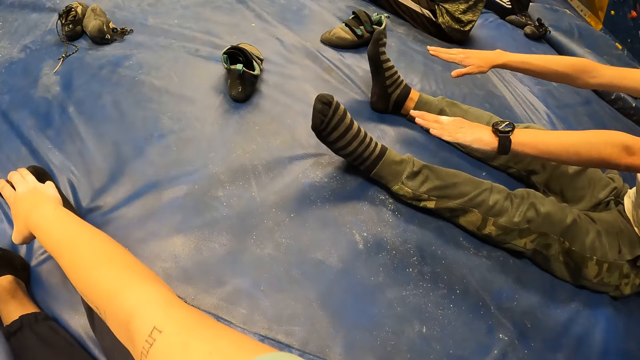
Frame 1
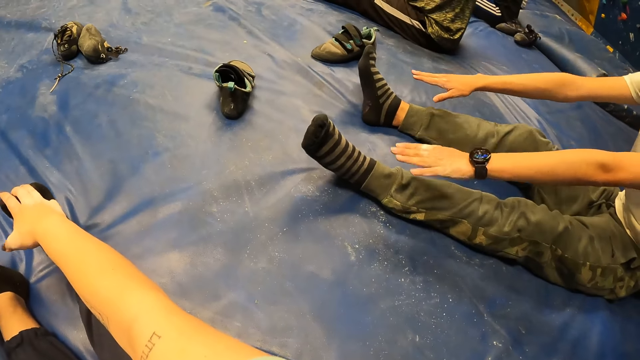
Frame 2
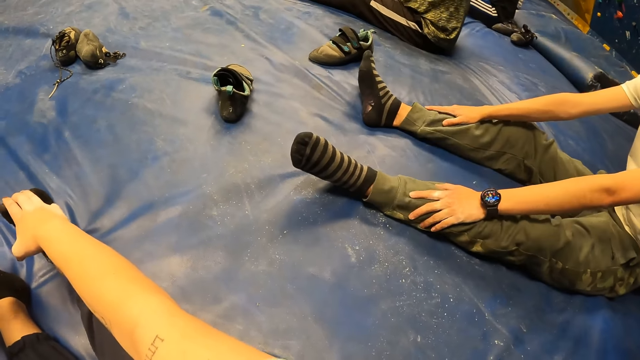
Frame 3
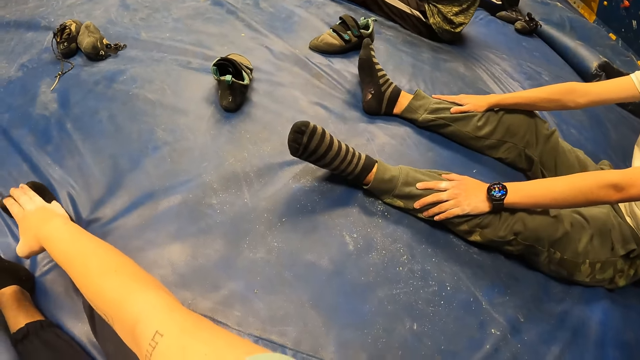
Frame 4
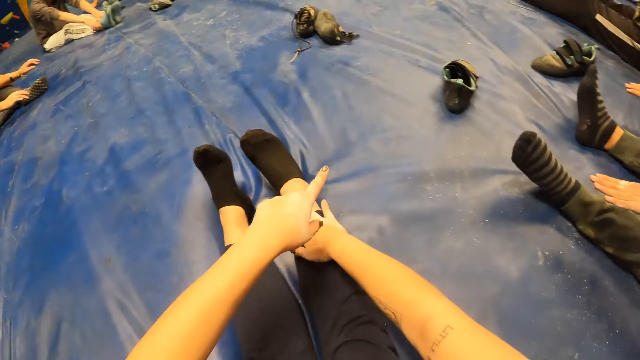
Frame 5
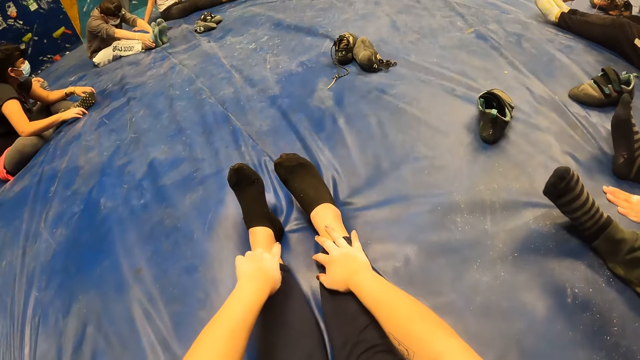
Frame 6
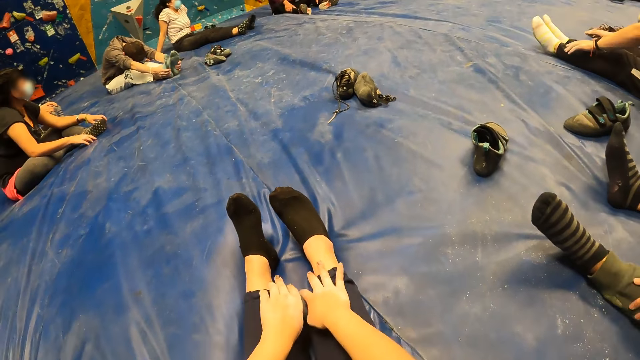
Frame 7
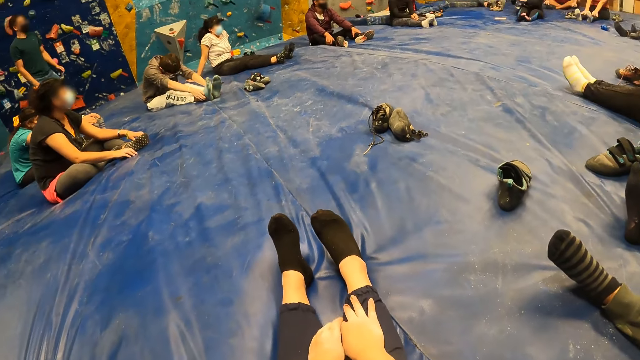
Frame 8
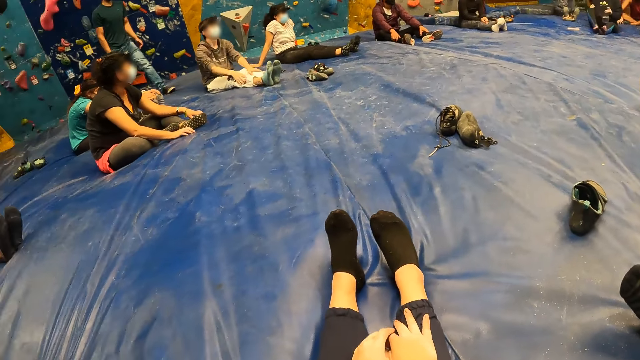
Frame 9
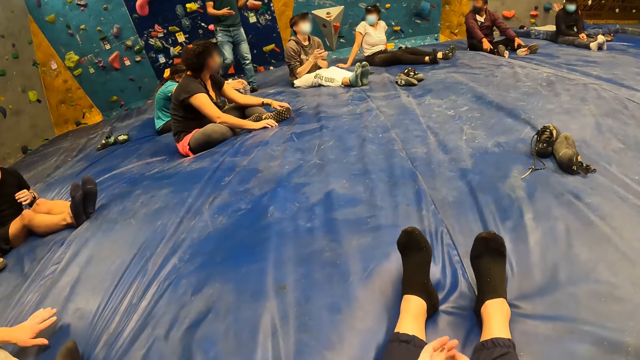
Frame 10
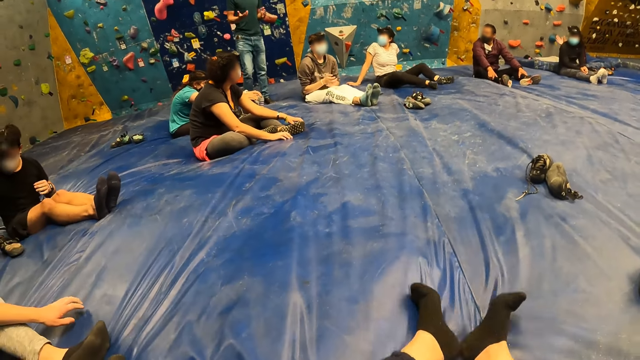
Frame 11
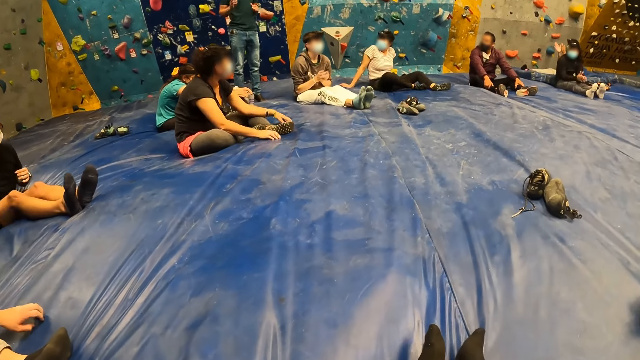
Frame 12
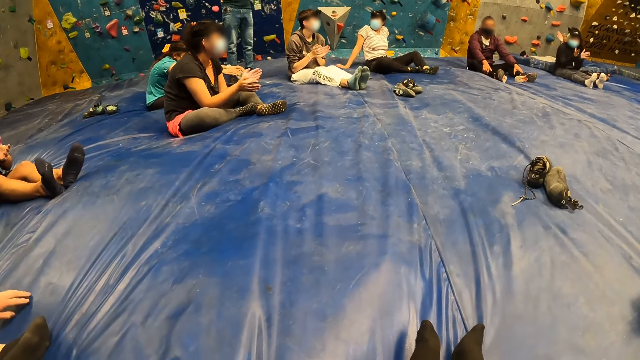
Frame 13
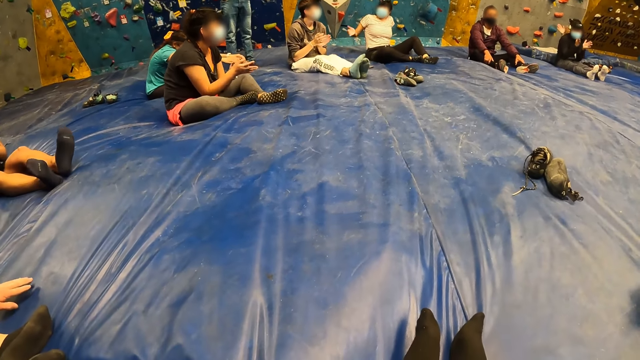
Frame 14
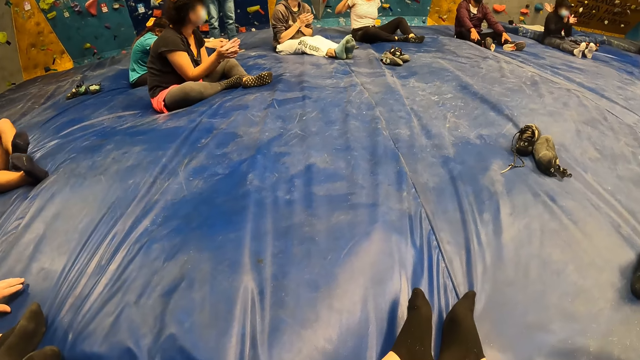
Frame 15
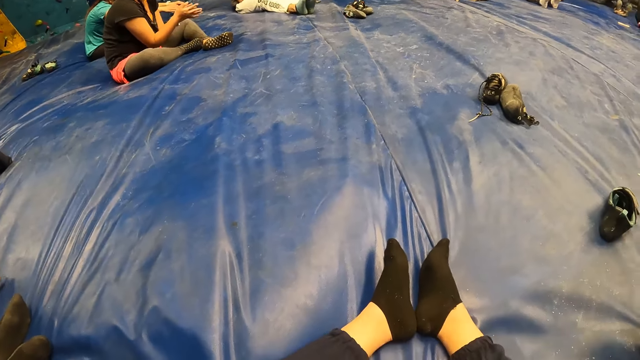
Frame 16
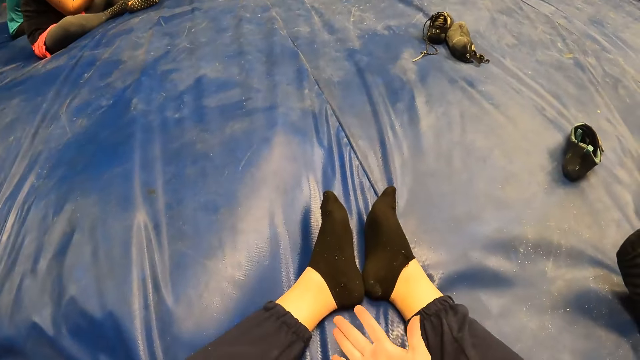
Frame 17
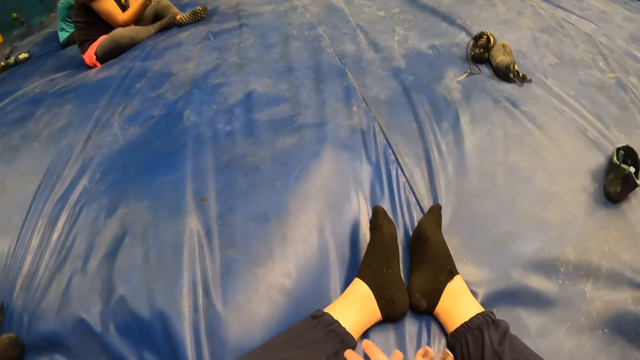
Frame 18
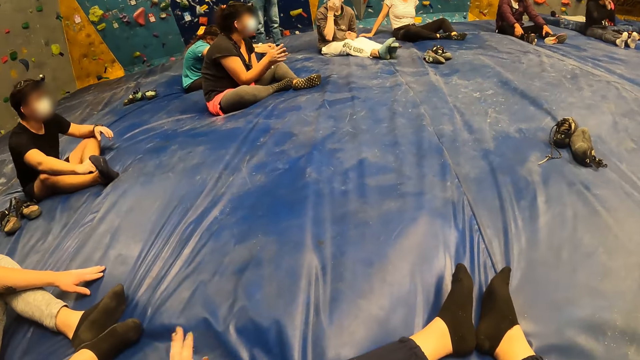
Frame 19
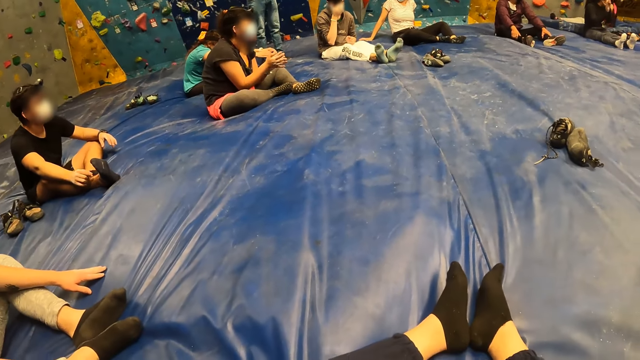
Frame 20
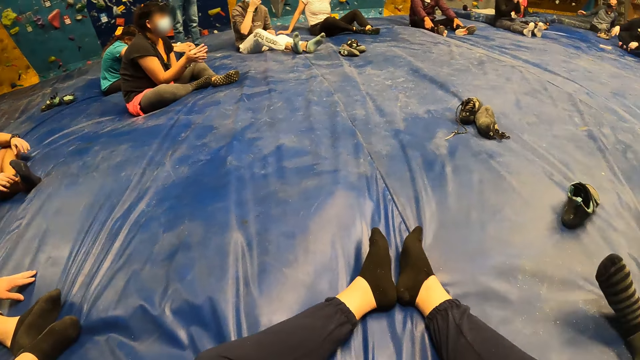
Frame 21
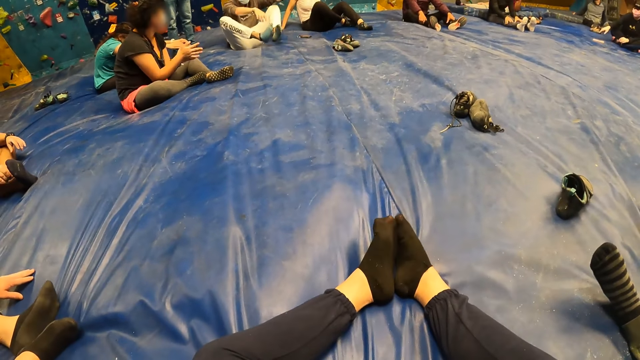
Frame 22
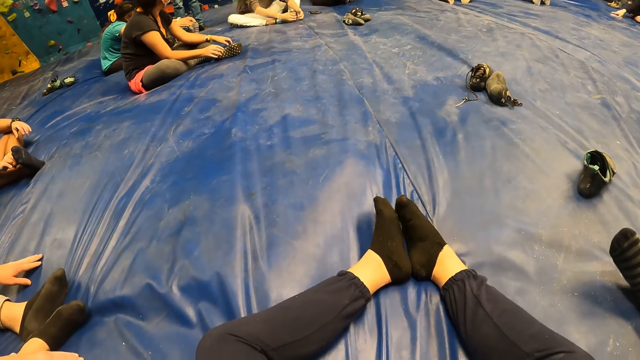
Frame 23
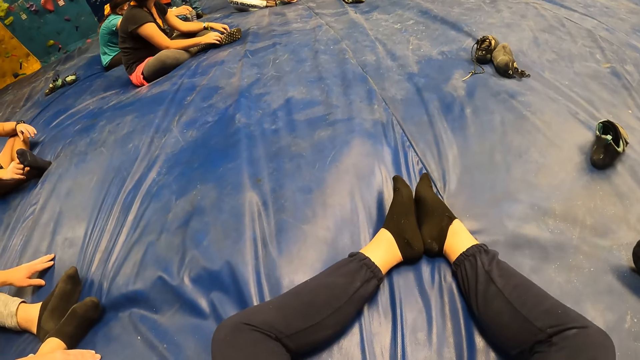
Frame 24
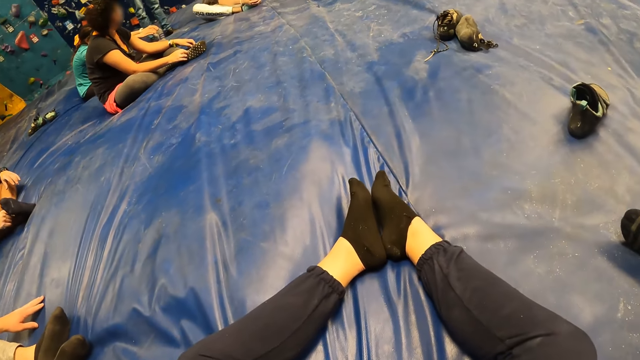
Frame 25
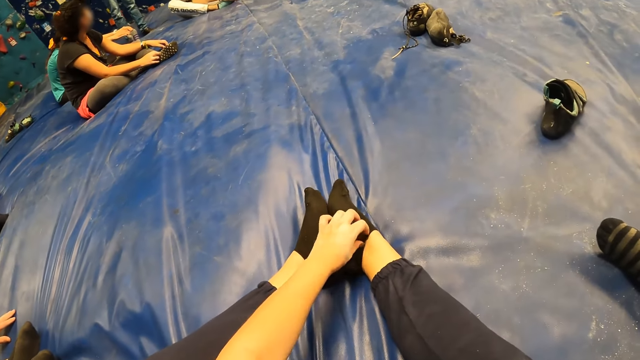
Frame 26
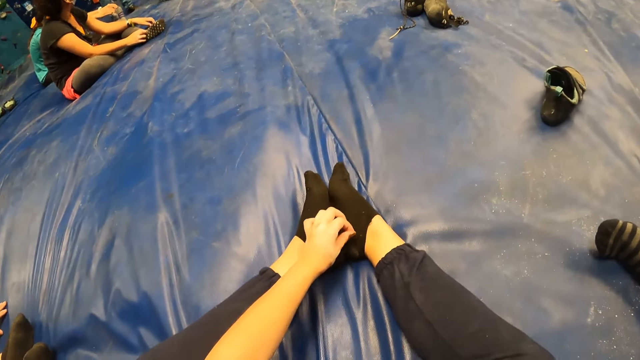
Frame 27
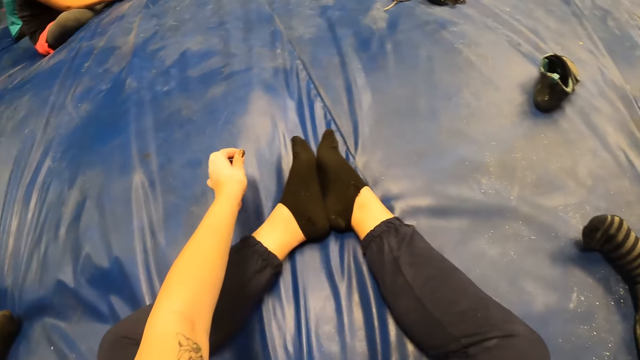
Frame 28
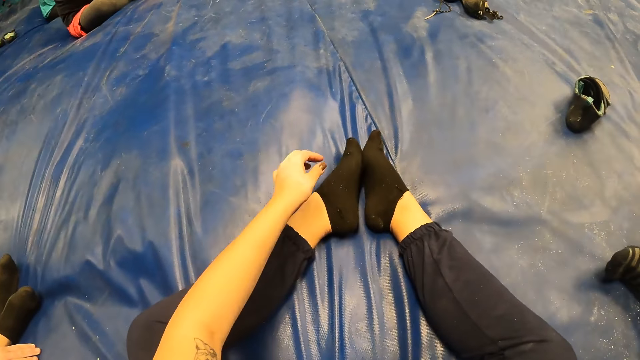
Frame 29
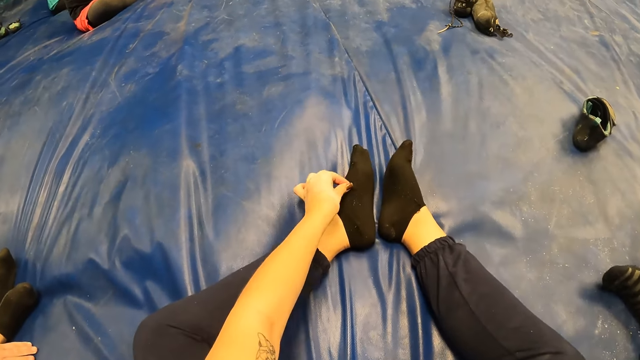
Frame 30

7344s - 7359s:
A man stretches hands. The camera wearer points towards shoes. A person stretches hands. An instructor walks around in the room. The instructor gestures with hands. The camera wearer adjusts legs. Another person and the first person clap hands. The camera wearer rubs hands. The first person adjusts legs. The camera wearer stretches feet. She removes dirt from her socks in her right leg with her left hand.

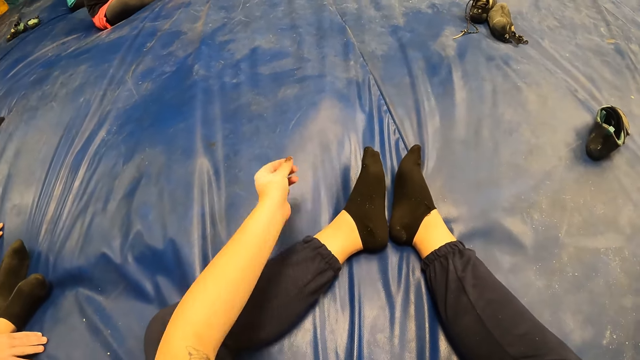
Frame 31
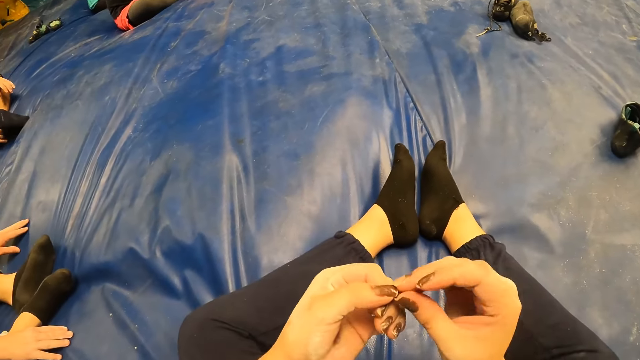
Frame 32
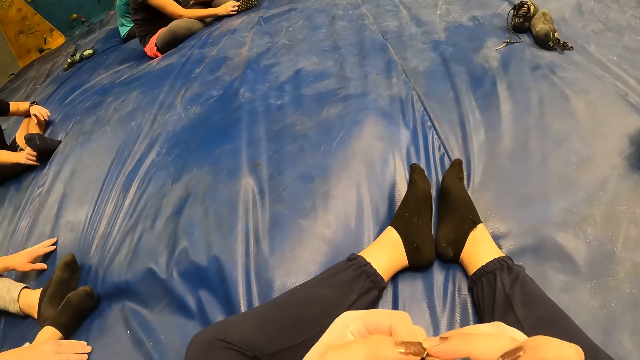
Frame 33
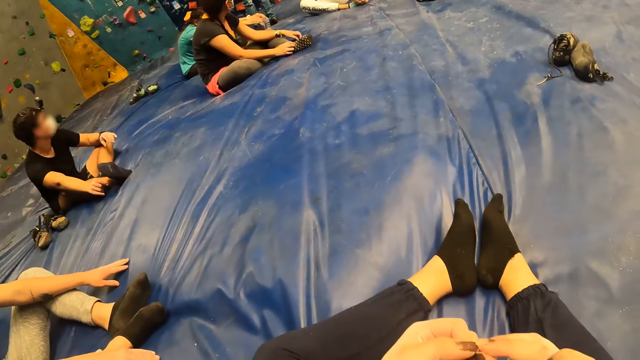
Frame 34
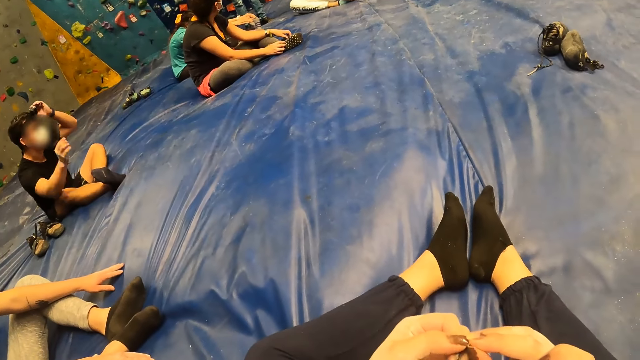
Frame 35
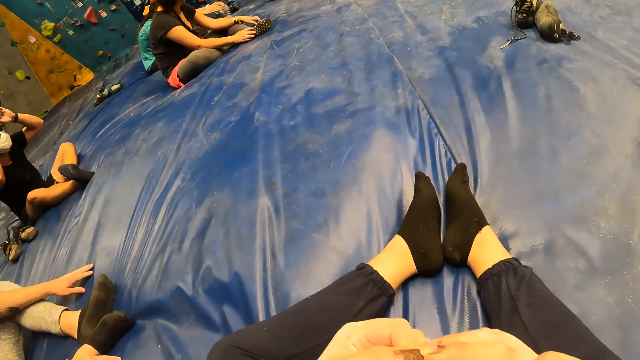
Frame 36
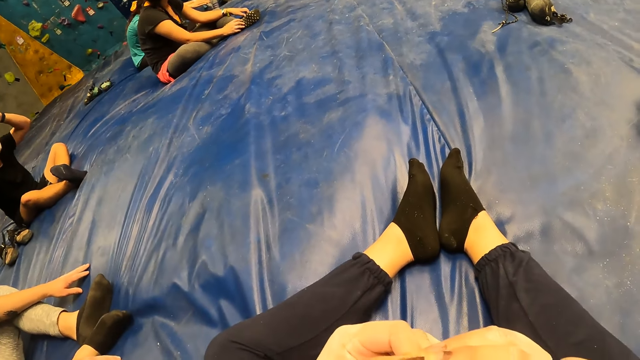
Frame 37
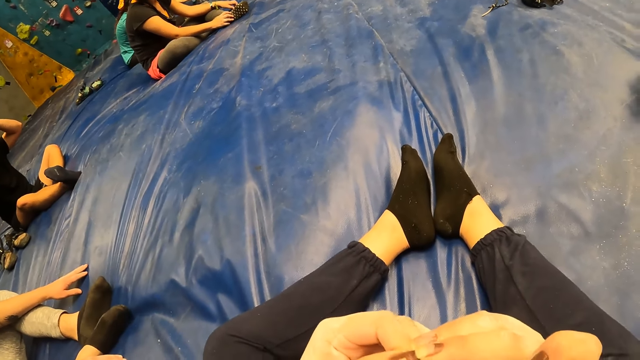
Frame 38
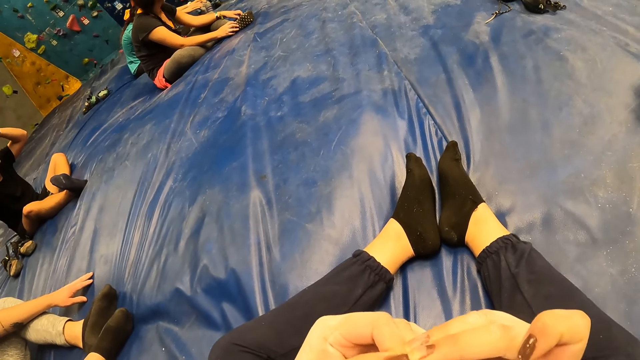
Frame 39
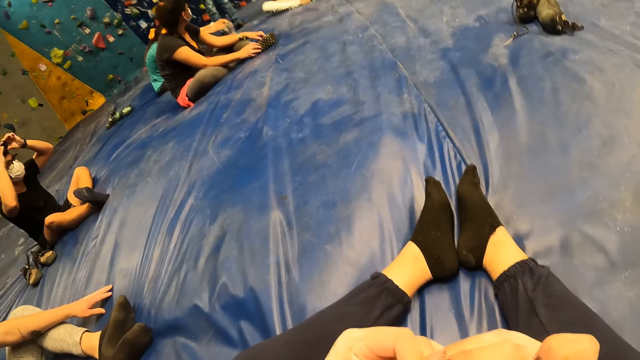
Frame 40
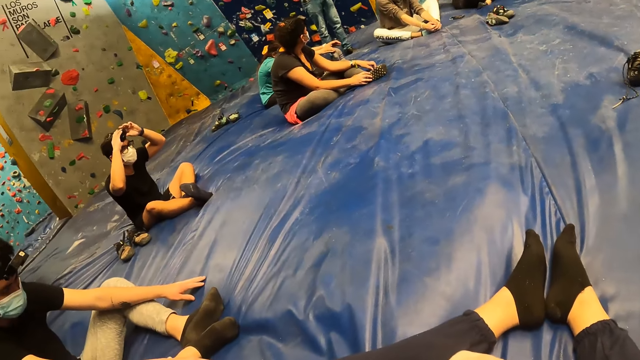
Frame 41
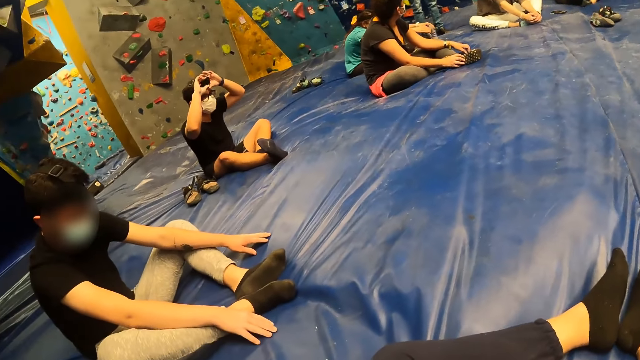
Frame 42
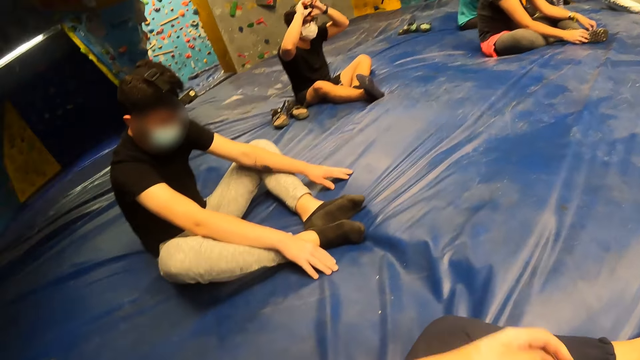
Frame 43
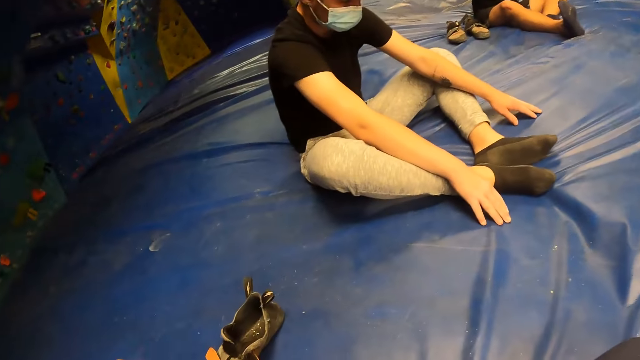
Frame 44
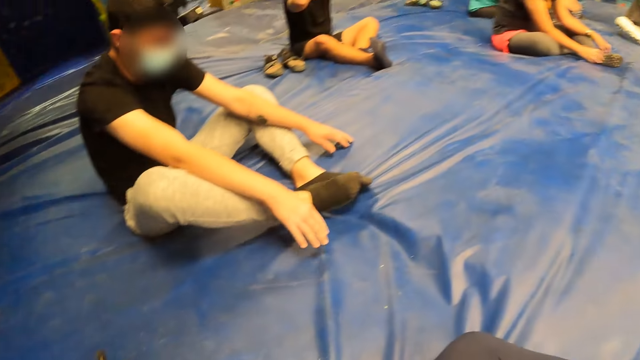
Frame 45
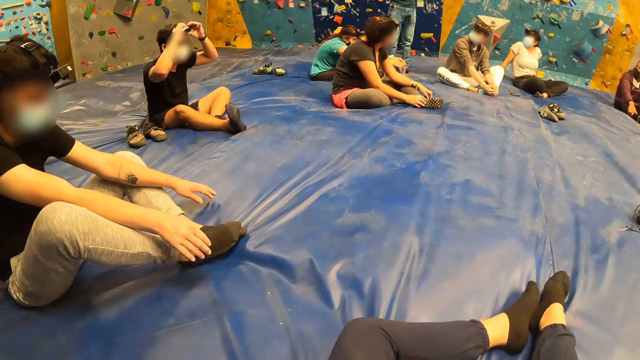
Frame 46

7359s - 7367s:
The camera wearer removes the dirt from the nail on her left hand with her right hand. She views the dirt. A man adjusts the camera on the head. The camera wearer throws the dirt on the floor with her left hand. She adjusts a hand.
